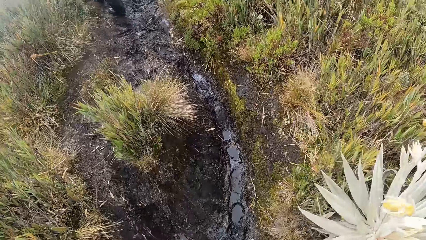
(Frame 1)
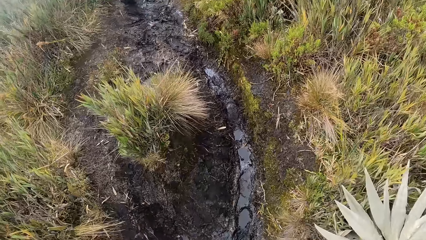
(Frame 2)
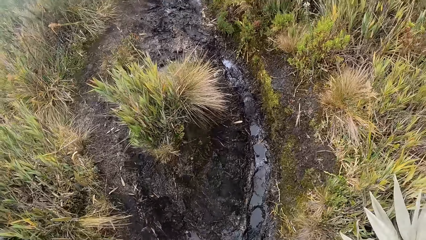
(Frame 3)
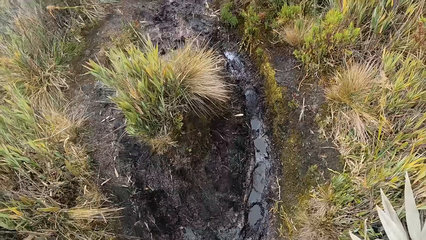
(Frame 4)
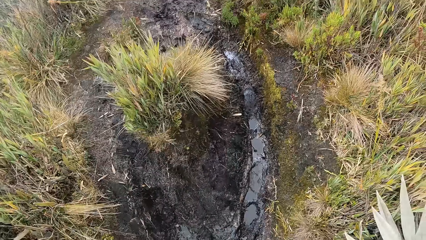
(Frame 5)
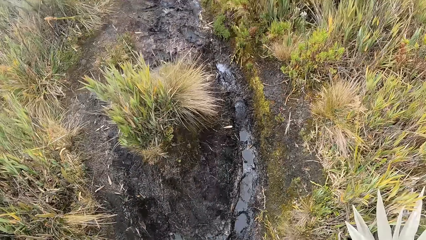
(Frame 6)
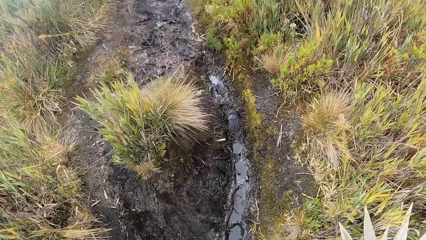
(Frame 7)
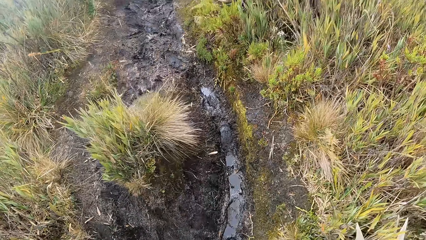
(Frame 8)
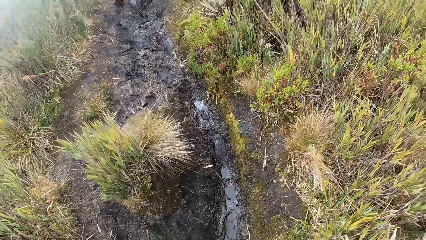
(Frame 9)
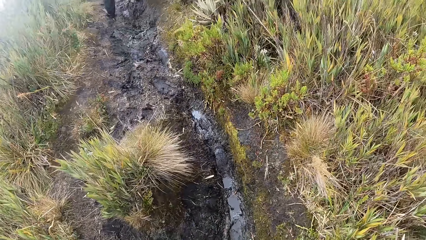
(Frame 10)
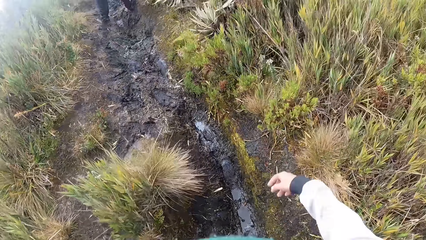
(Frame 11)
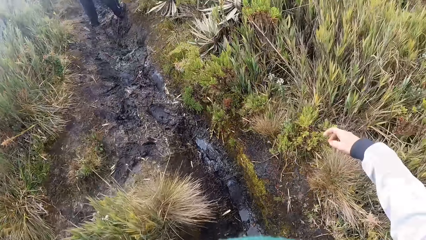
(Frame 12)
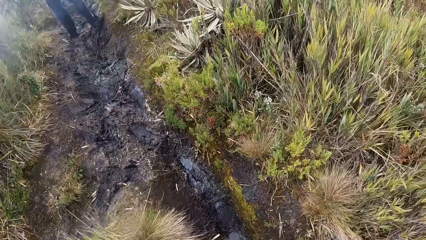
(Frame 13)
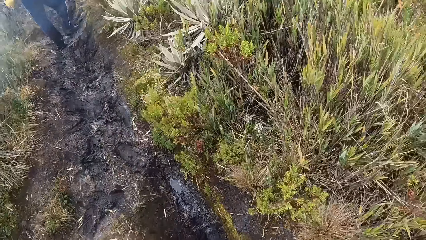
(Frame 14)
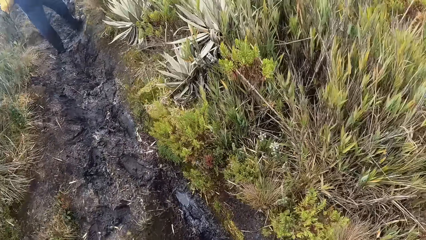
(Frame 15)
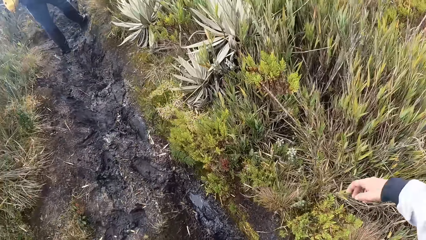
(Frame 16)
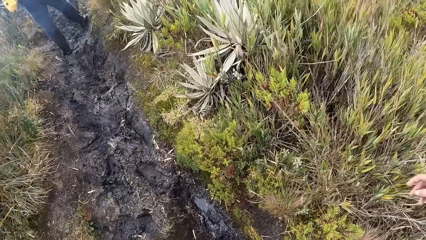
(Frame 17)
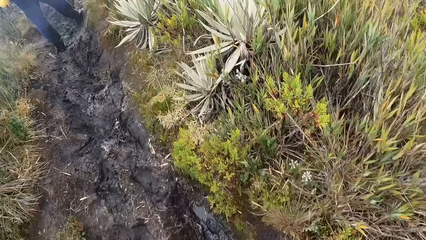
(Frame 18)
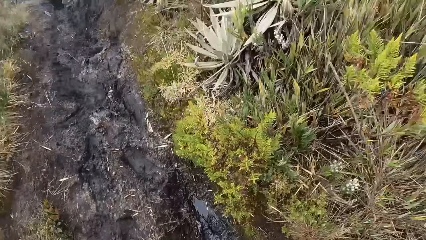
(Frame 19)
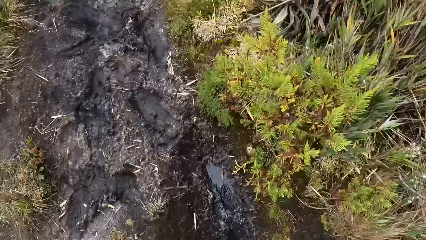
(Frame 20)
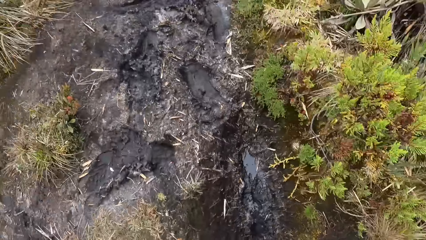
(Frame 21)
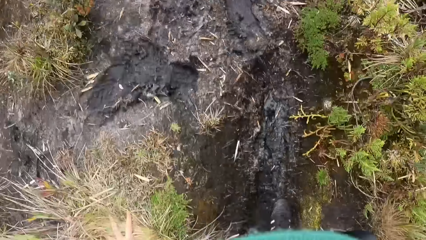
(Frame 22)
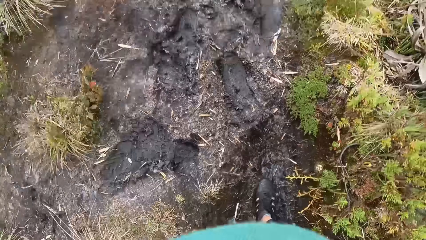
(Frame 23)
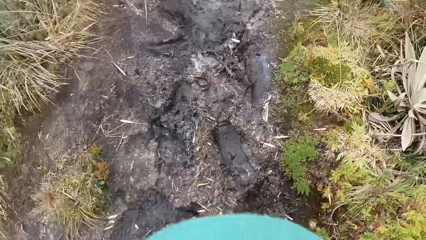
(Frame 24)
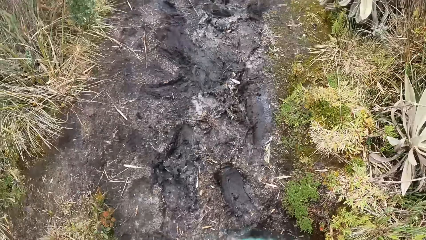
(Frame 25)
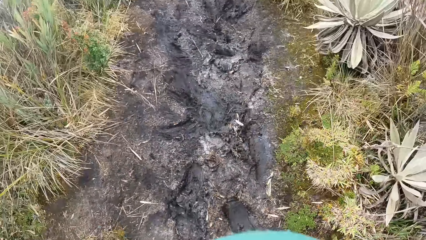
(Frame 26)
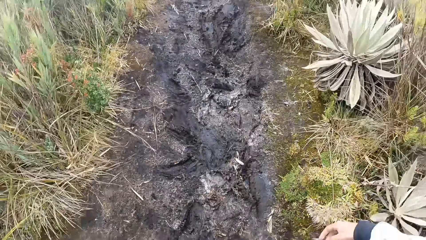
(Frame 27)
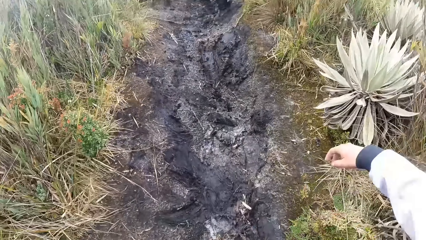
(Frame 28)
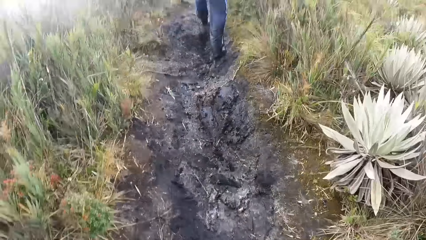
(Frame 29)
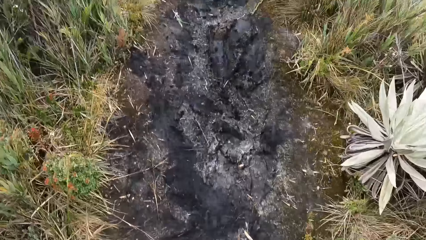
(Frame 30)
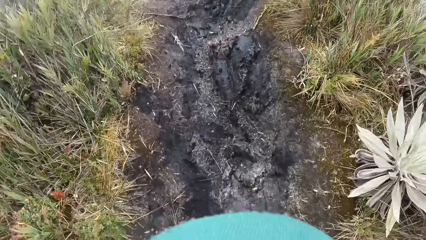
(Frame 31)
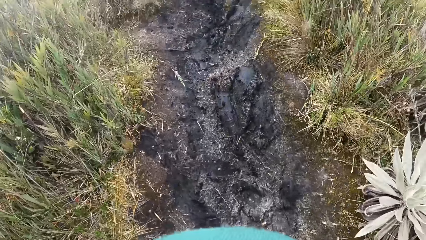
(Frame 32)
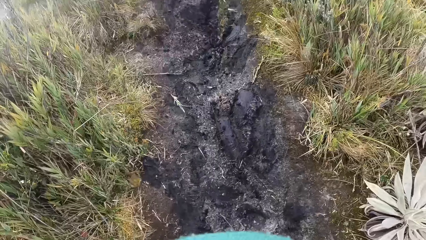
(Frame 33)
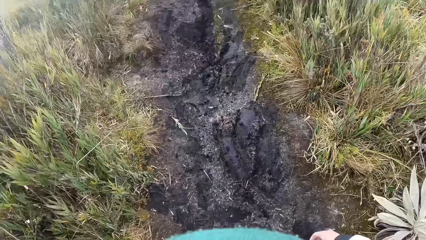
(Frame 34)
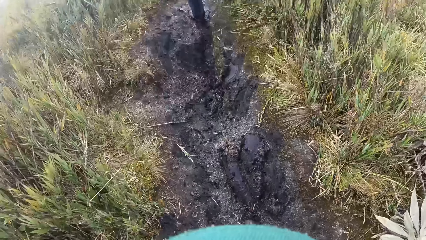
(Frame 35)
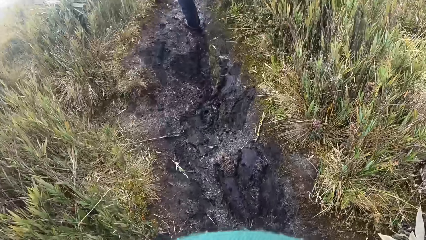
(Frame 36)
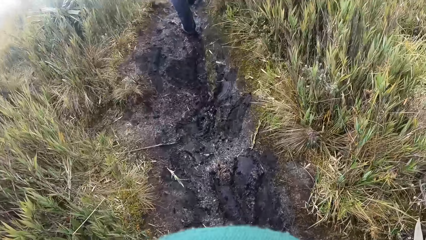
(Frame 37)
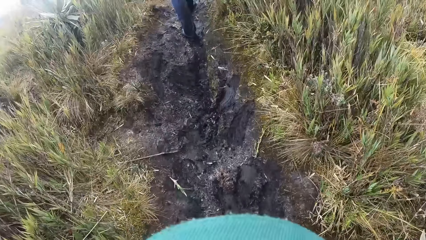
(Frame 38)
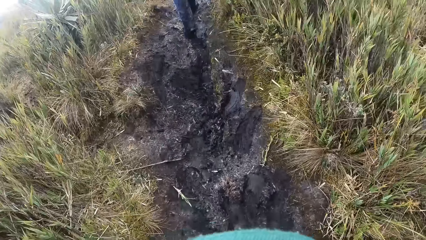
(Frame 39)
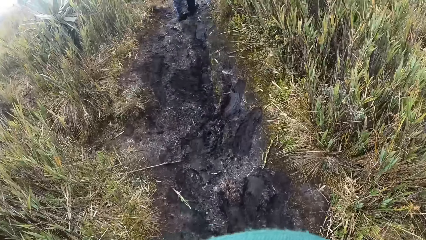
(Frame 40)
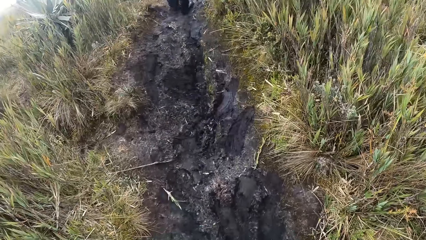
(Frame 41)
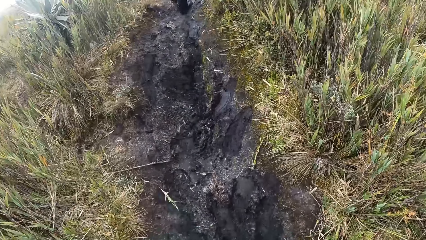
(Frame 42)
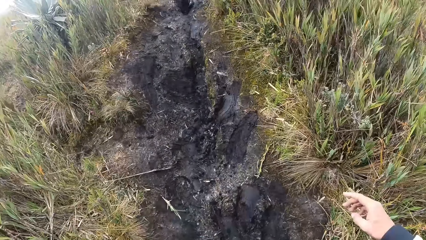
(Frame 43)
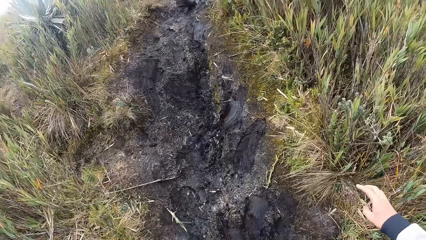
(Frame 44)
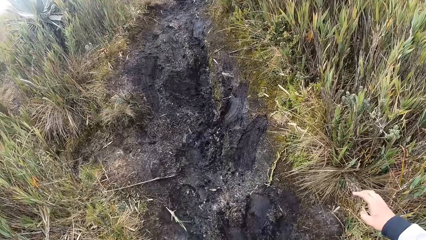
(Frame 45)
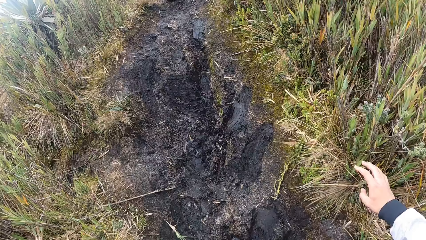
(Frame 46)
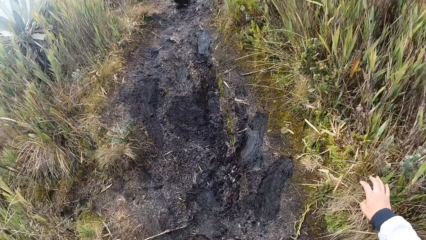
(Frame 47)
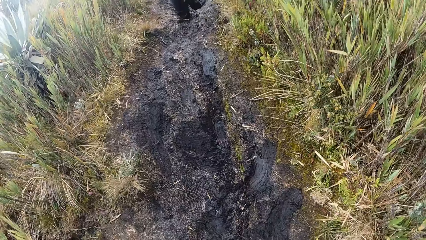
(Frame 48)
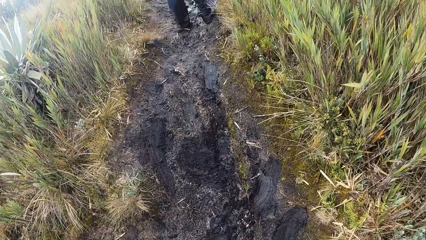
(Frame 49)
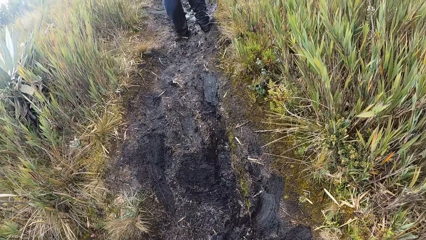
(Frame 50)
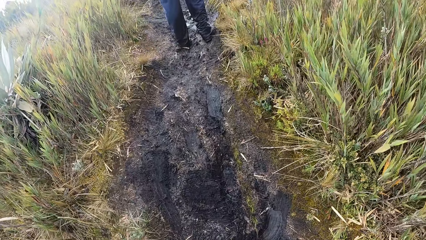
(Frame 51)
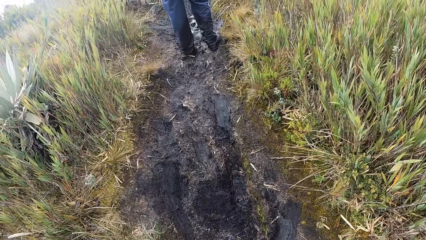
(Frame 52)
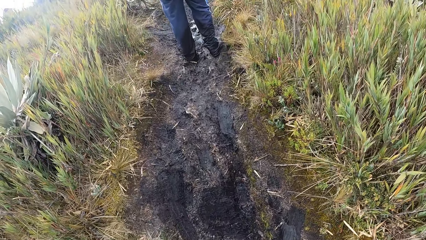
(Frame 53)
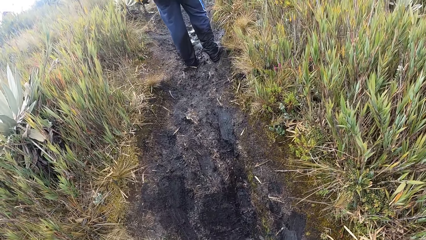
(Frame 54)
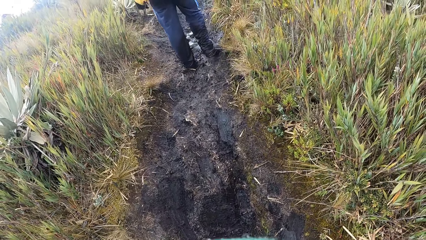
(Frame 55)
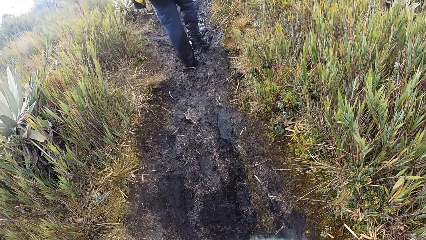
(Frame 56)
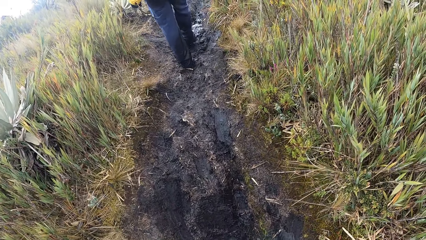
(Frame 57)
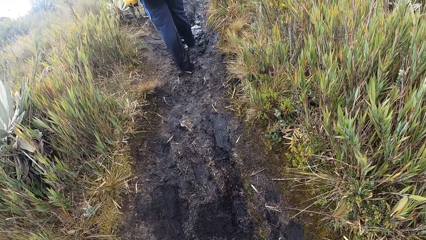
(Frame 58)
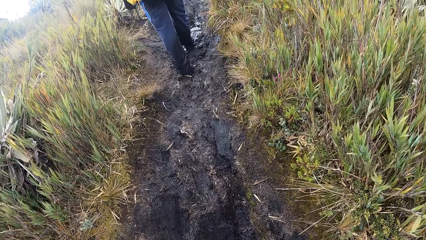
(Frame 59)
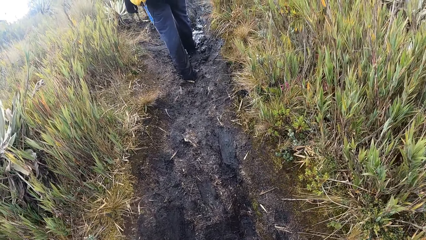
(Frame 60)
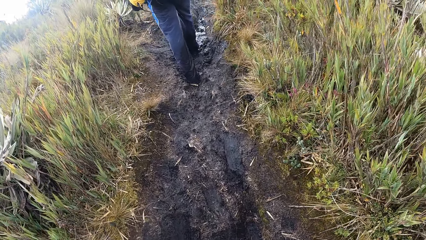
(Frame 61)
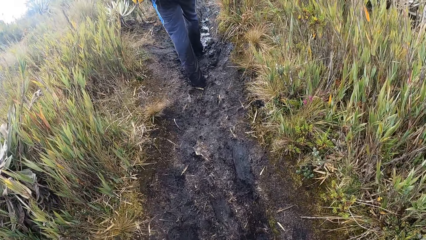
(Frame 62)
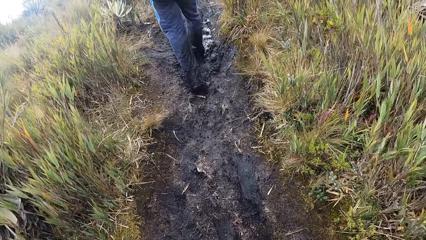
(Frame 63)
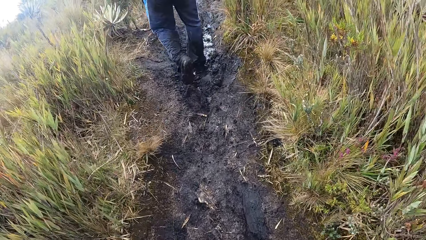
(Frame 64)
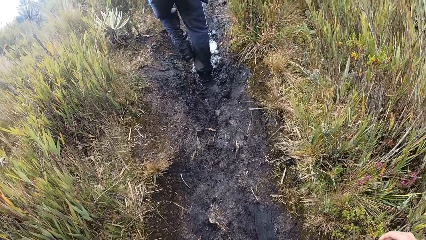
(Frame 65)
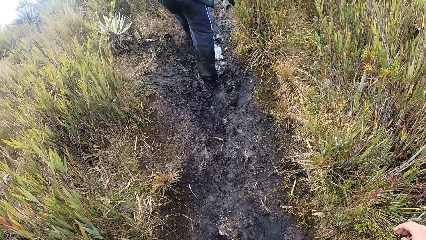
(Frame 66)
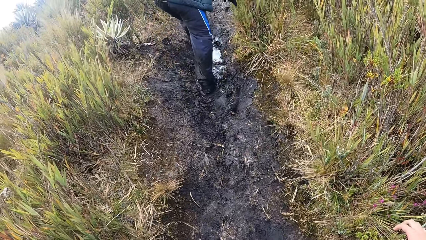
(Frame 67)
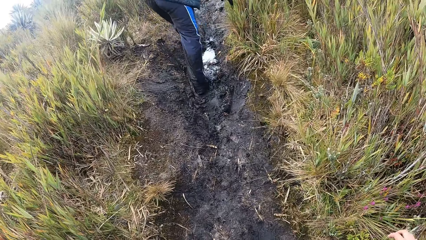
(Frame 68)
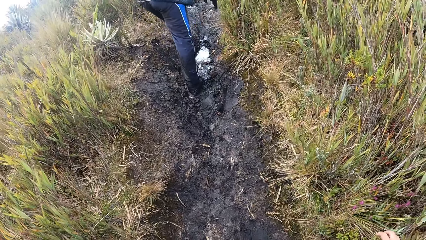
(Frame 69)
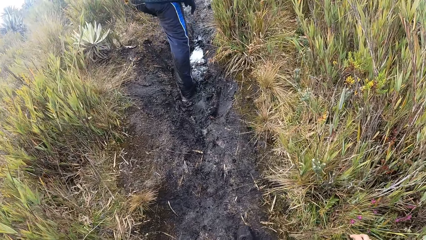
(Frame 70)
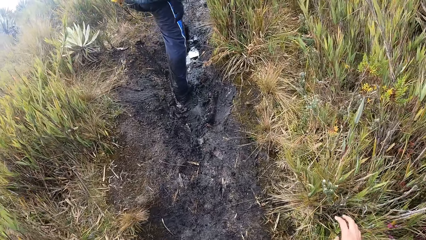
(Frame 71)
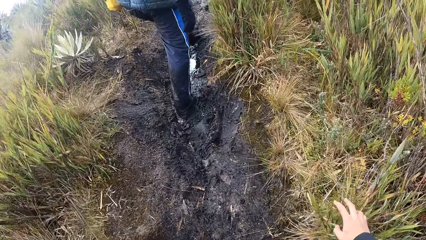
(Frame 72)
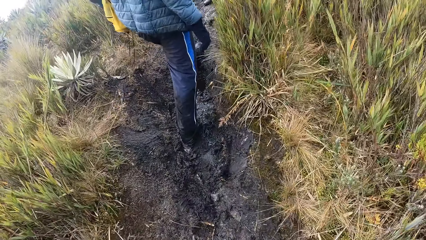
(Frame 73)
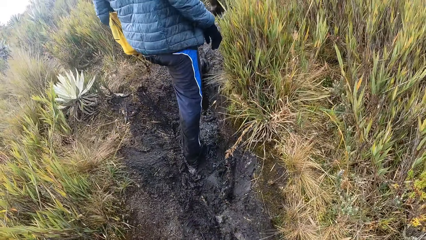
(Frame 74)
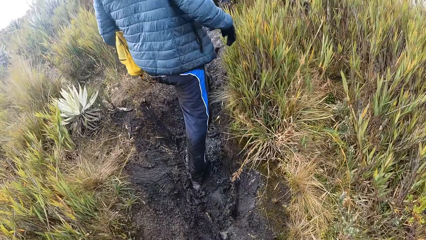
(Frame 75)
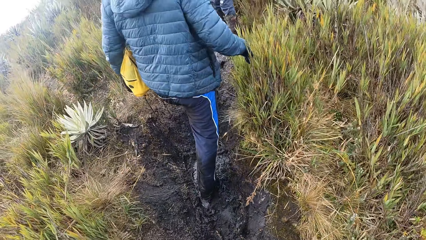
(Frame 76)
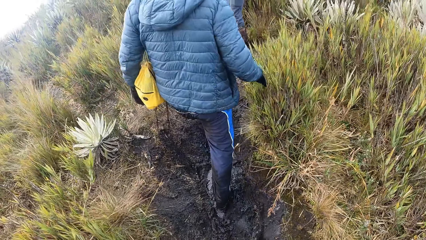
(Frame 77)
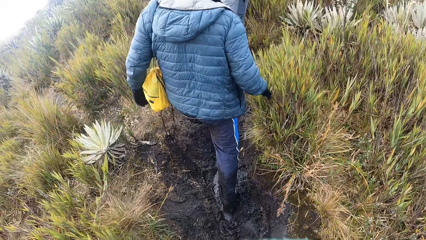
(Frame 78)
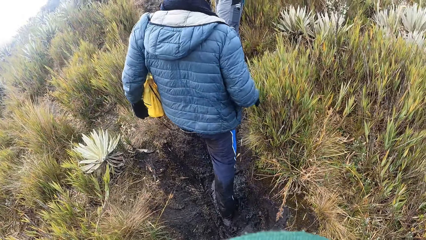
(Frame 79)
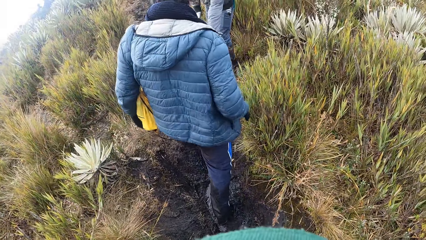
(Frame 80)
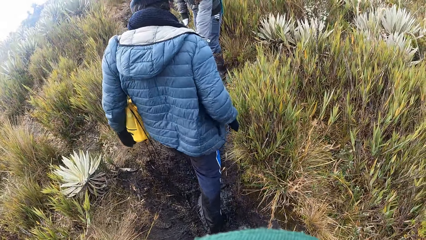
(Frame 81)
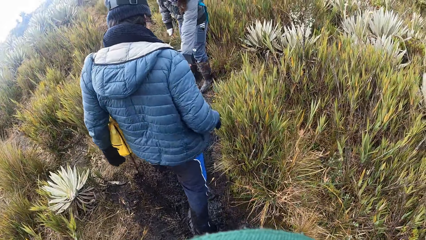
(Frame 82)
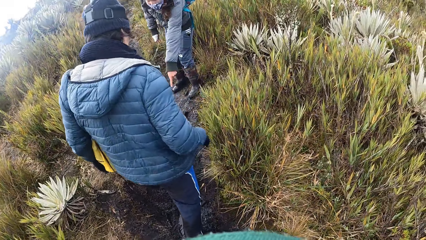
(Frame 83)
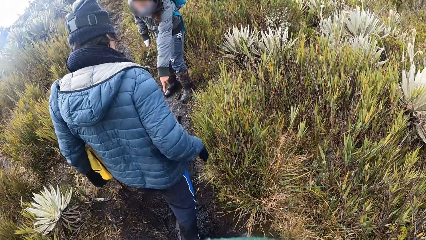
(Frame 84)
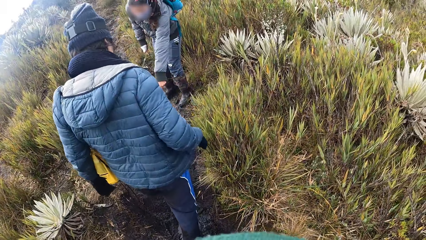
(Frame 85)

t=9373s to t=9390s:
The camera wearer touches the grass.
